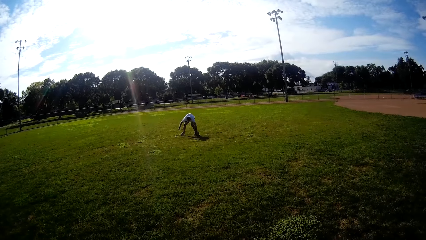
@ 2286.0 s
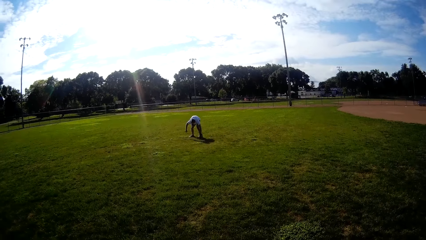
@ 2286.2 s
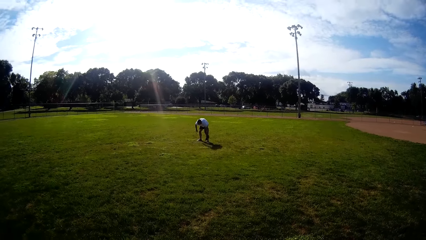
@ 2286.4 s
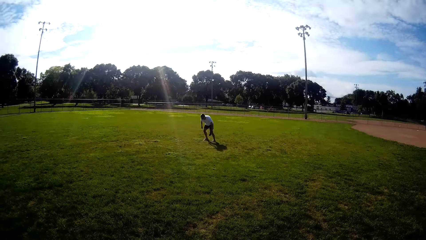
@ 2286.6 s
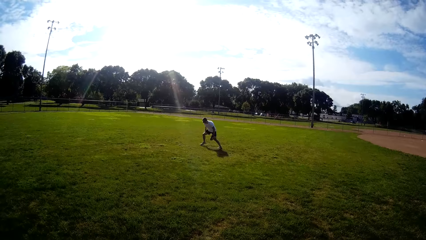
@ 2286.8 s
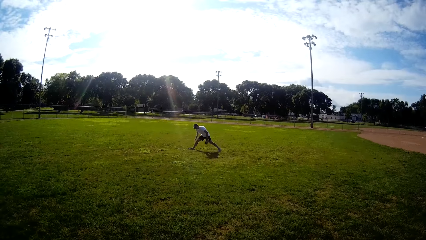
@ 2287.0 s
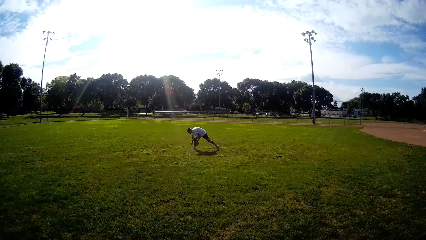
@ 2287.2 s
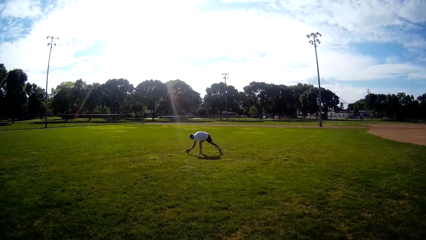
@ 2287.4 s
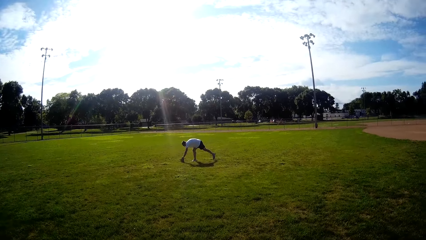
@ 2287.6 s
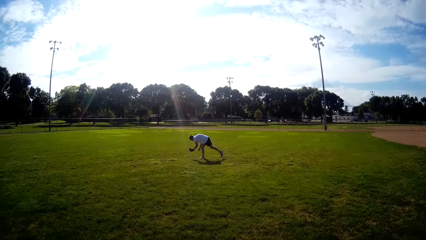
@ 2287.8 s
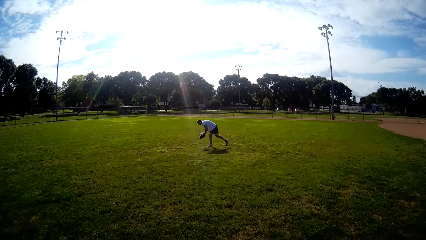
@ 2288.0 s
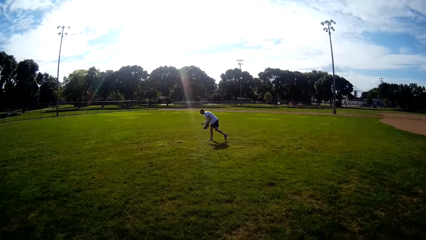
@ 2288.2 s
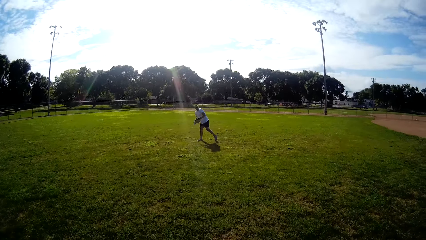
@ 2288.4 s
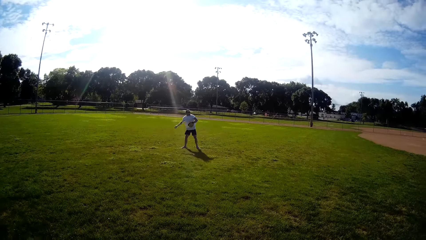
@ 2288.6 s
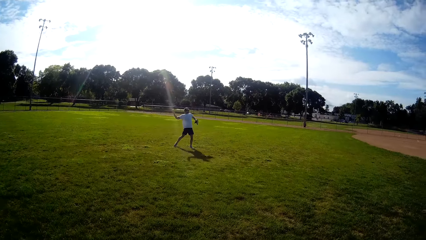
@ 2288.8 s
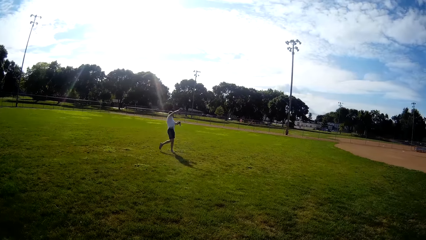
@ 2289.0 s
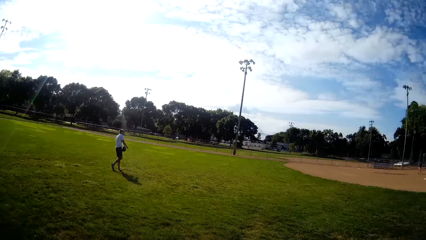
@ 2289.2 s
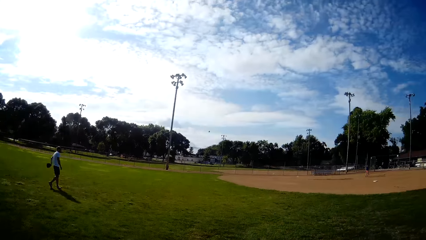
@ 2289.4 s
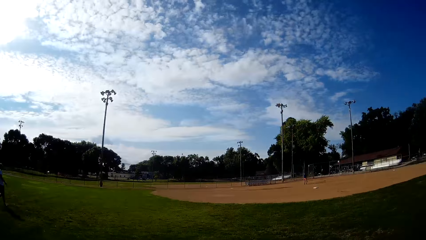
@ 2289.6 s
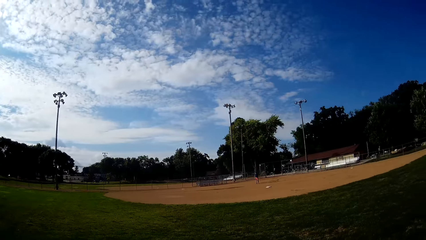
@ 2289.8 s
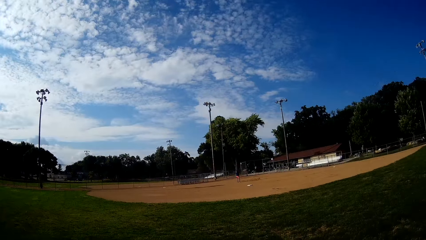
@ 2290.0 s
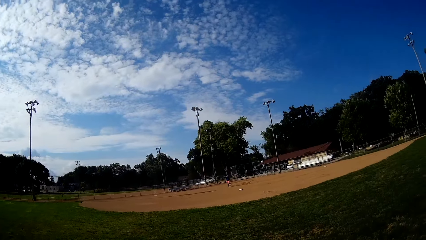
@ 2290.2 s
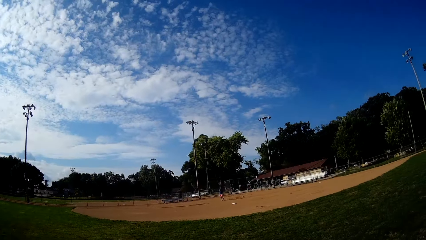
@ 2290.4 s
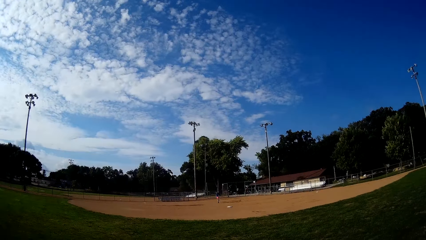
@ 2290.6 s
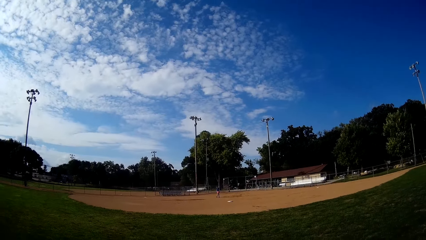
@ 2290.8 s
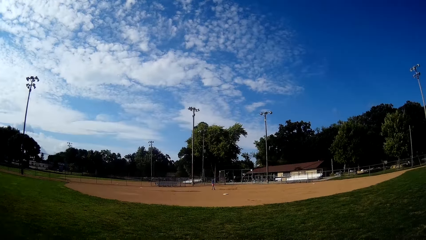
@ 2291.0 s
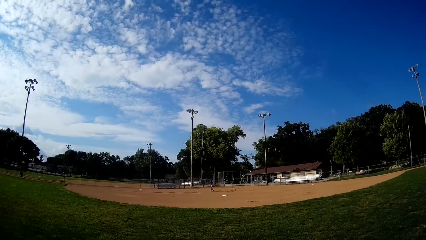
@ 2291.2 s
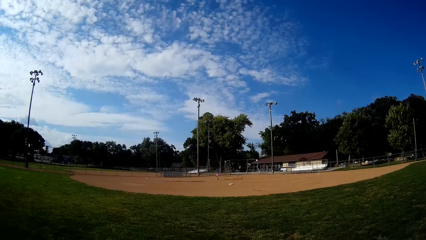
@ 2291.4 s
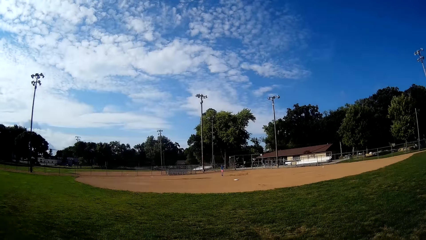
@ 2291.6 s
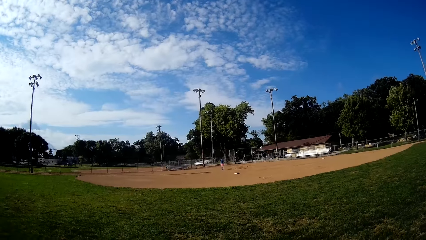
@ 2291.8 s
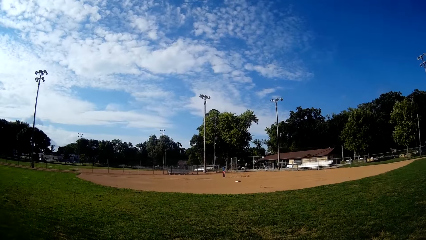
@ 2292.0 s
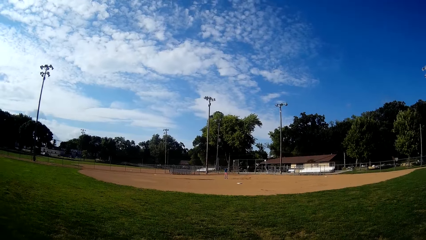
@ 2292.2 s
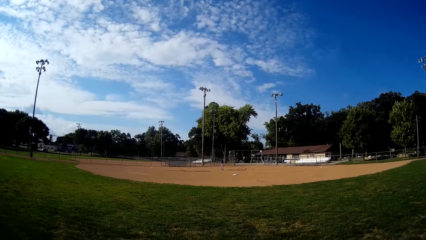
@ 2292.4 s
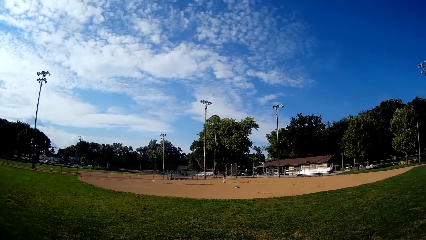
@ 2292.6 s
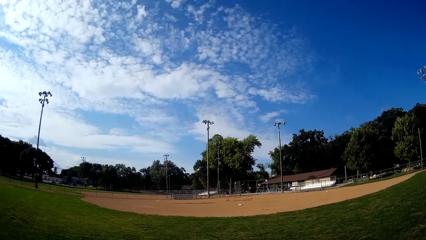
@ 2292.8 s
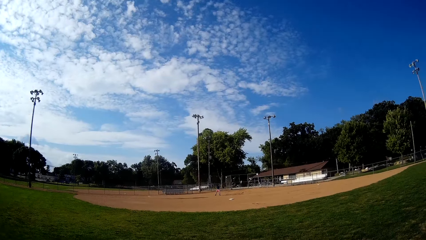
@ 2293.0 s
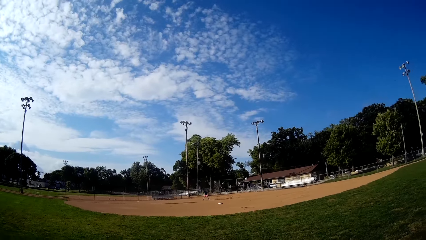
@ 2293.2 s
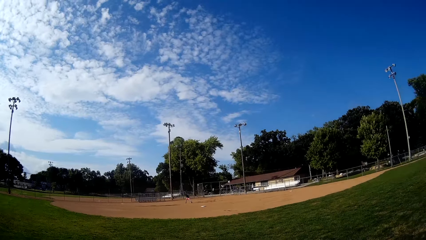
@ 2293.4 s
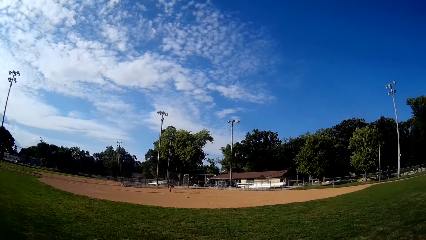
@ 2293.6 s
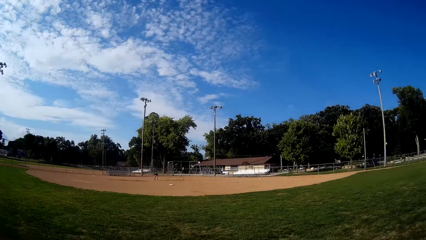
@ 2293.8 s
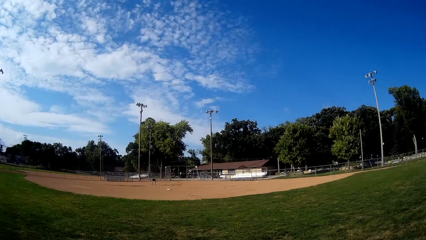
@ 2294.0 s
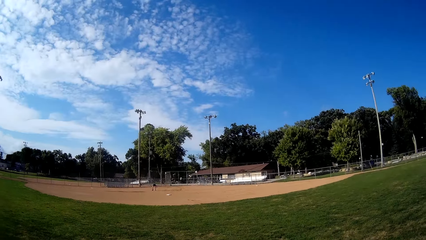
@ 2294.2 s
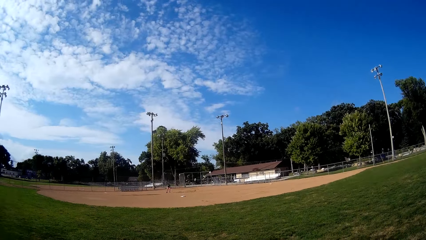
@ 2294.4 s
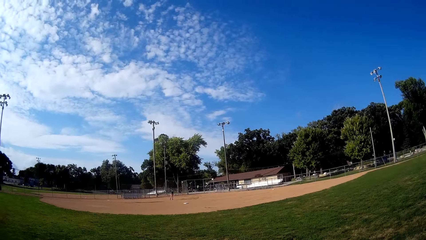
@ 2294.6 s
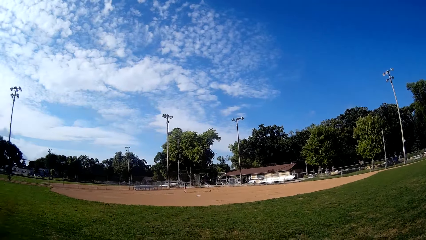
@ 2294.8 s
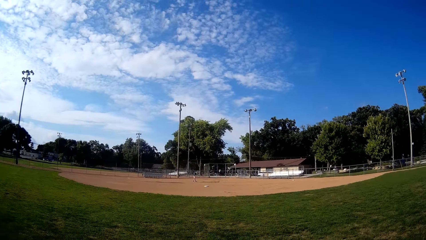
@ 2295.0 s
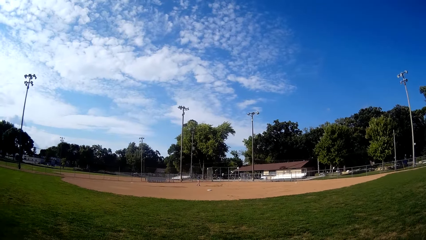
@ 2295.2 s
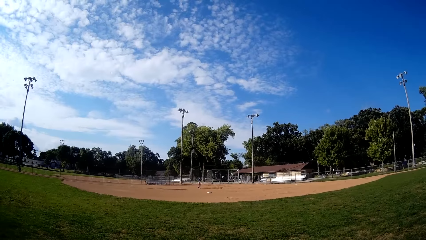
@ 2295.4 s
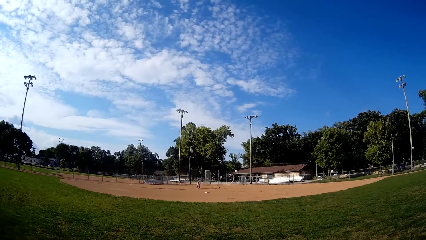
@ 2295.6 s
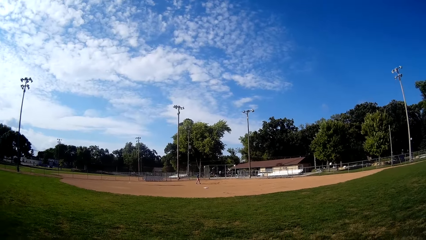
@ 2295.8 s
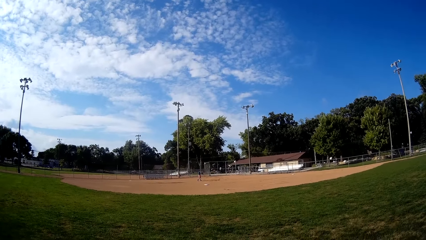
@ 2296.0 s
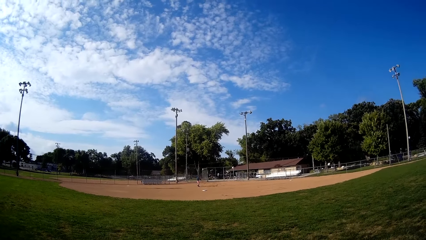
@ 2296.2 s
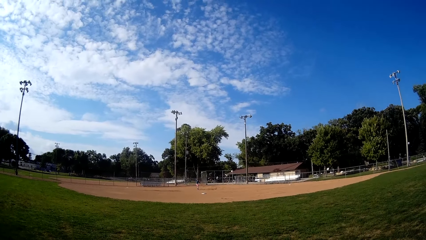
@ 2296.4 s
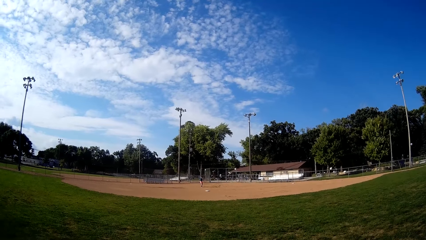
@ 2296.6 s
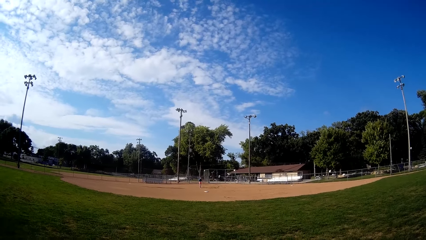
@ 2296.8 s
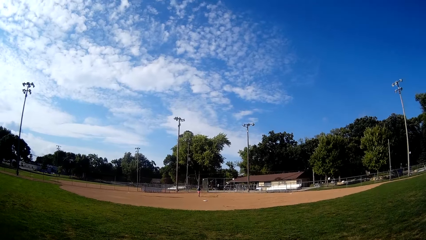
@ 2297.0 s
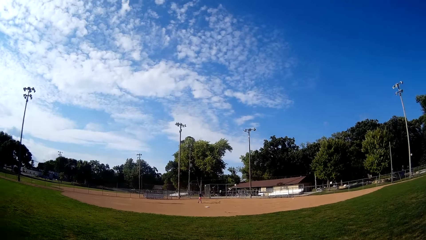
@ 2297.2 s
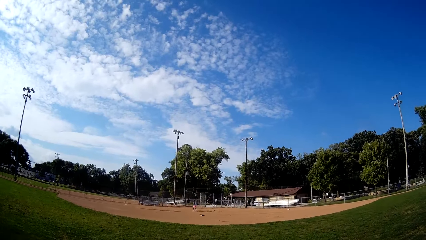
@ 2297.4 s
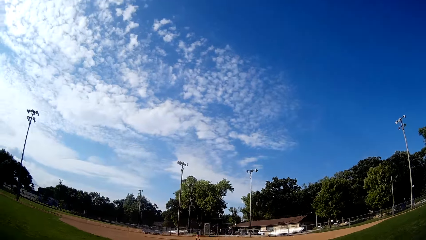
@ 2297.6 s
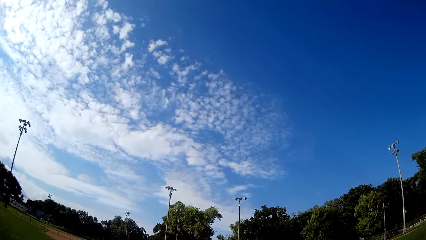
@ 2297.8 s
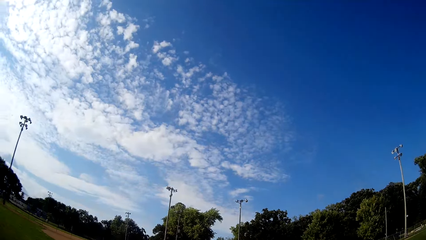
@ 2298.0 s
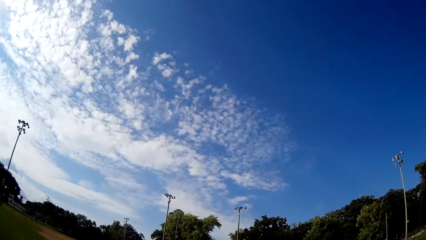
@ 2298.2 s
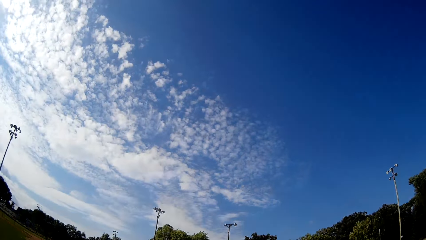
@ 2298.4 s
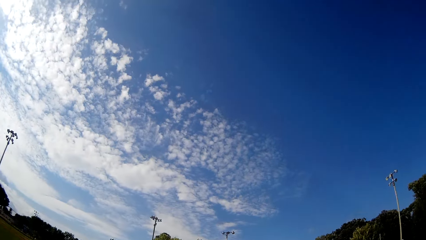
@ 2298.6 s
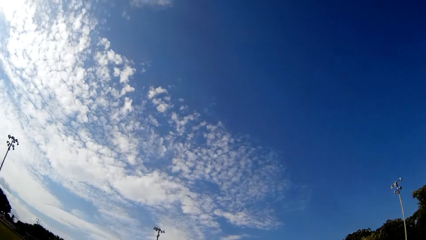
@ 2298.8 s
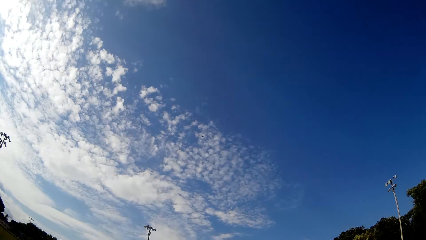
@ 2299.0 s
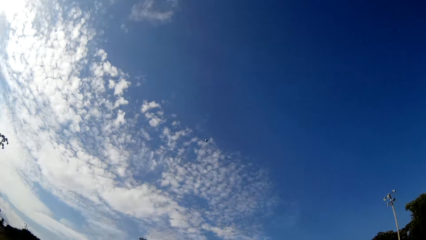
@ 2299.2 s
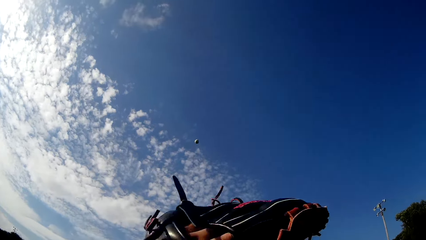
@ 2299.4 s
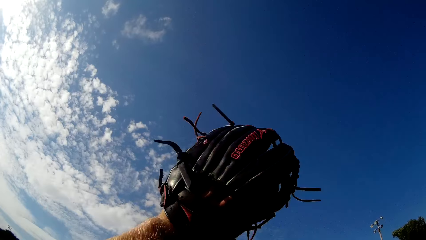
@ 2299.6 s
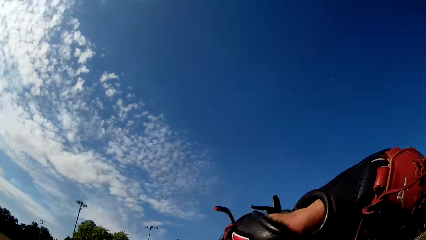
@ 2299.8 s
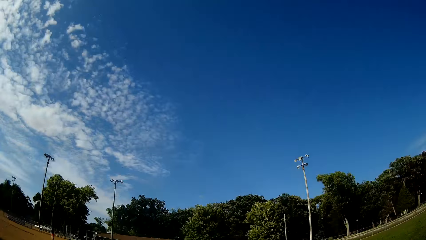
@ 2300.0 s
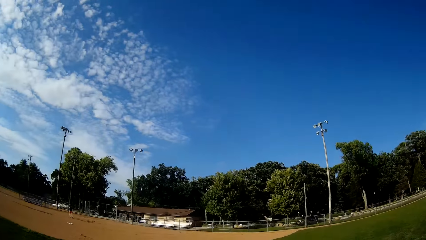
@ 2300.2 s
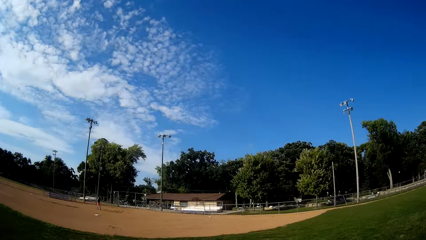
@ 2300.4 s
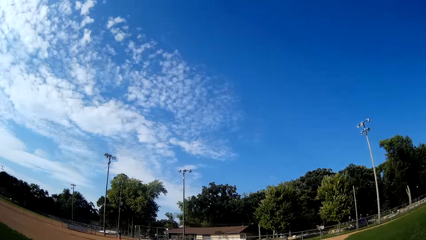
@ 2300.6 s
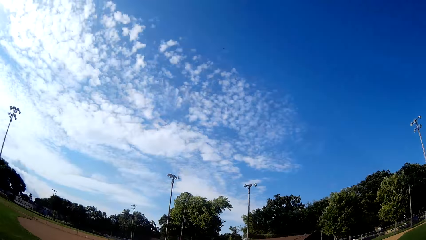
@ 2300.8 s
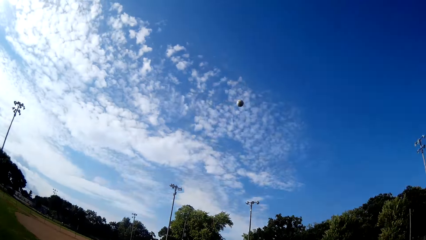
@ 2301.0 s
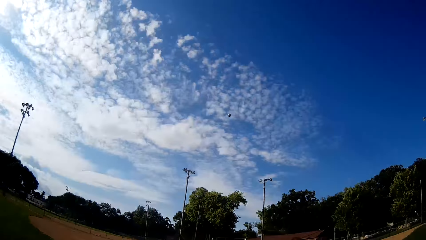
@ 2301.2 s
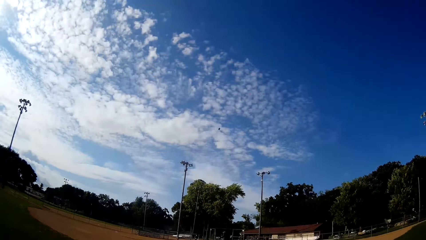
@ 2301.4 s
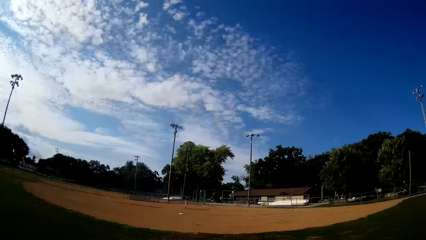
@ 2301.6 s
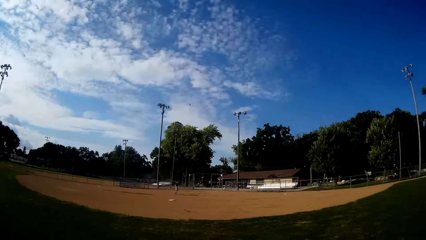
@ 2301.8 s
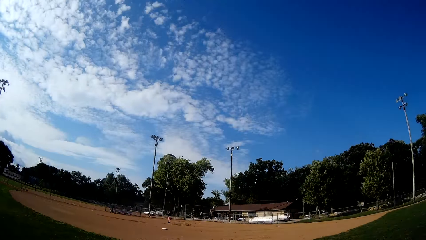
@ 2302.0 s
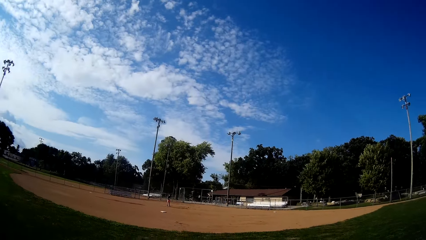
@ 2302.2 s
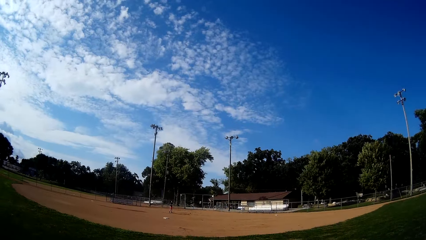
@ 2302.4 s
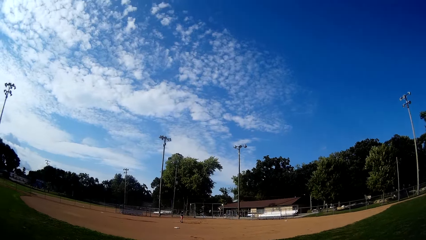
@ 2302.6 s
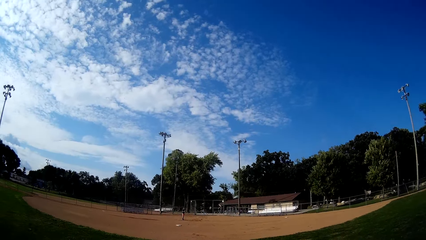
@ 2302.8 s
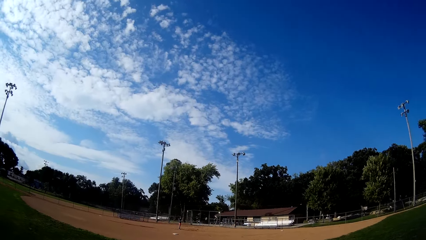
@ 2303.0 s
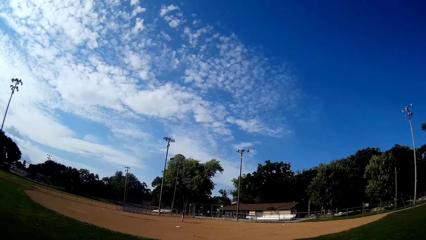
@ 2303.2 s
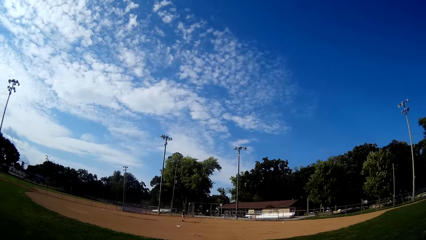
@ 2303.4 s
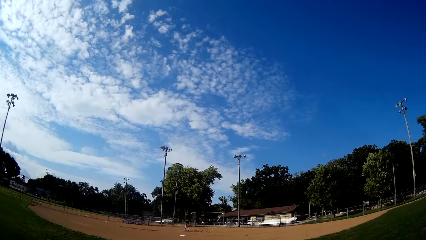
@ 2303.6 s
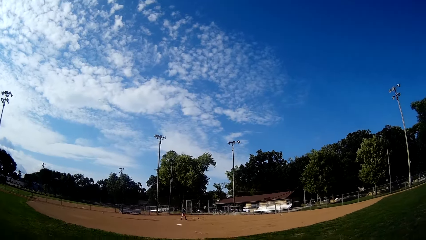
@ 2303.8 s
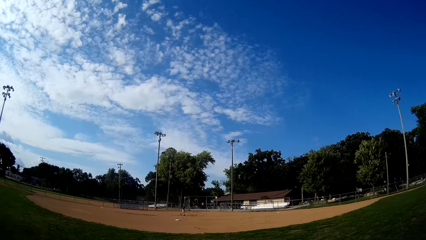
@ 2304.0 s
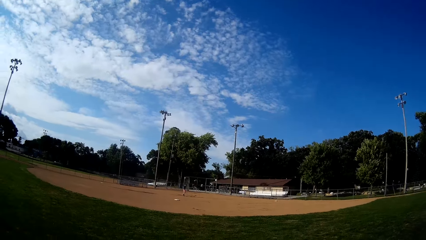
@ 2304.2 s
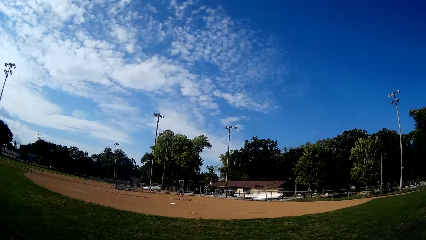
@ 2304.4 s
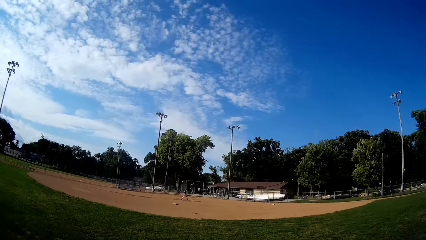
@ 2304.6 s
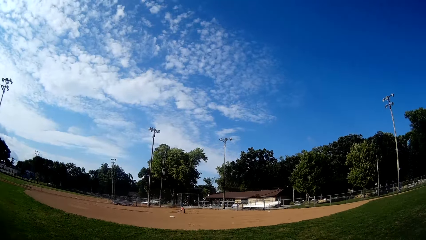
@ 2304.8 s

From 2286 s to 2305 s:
The man touches the ground. He bends. He picks the ball from the ground and throws the ball towards another man. The other man moves at the field. He picks the ball from the ground. He plays ball towards the camera wearer with the bat. The camera wearer catches the ball. They throw the ball towards the other man.
